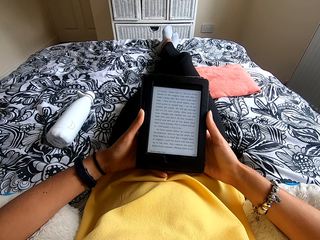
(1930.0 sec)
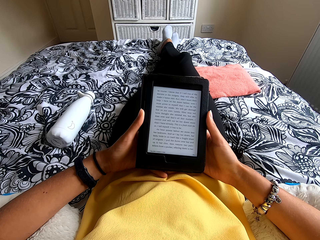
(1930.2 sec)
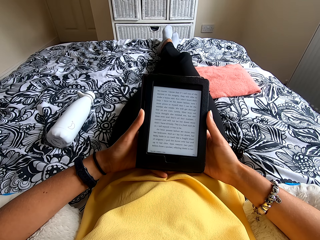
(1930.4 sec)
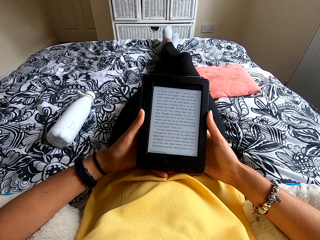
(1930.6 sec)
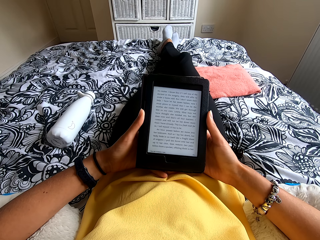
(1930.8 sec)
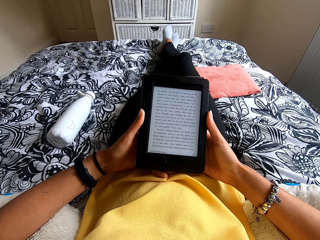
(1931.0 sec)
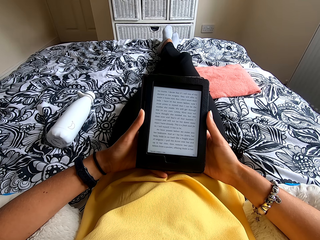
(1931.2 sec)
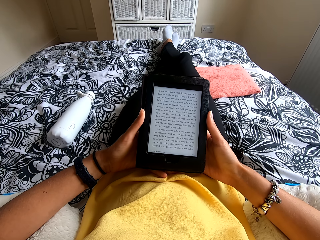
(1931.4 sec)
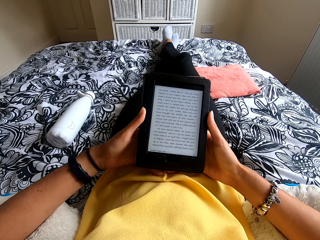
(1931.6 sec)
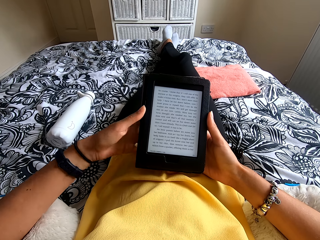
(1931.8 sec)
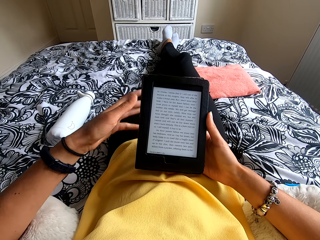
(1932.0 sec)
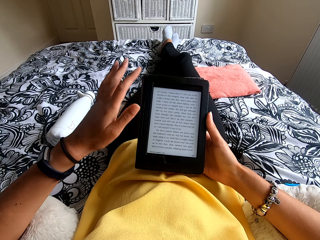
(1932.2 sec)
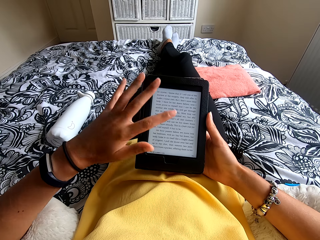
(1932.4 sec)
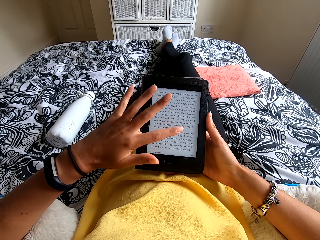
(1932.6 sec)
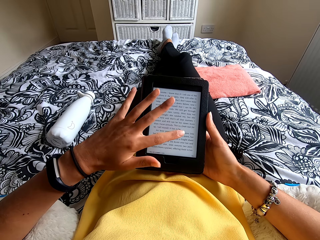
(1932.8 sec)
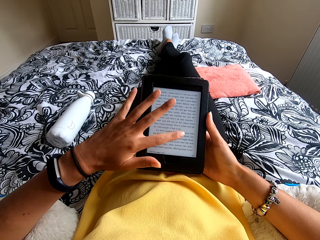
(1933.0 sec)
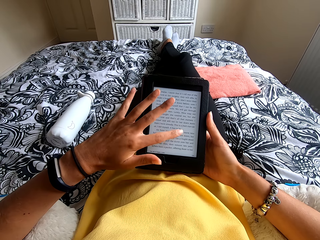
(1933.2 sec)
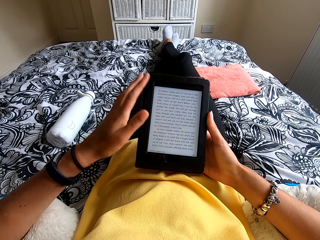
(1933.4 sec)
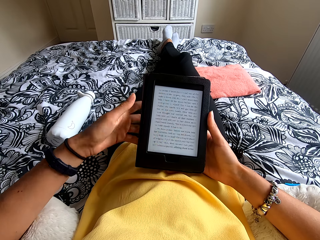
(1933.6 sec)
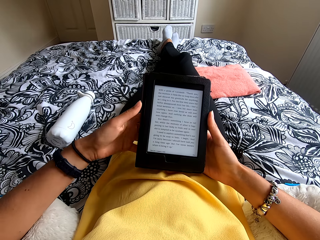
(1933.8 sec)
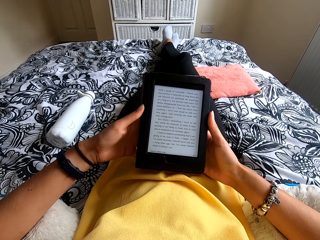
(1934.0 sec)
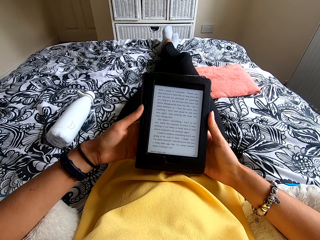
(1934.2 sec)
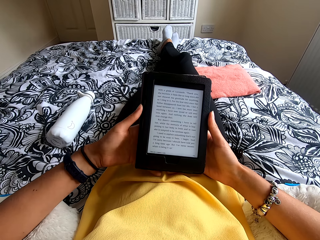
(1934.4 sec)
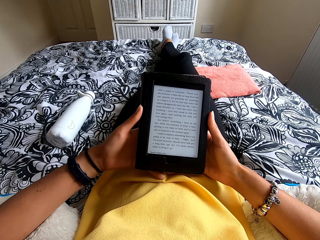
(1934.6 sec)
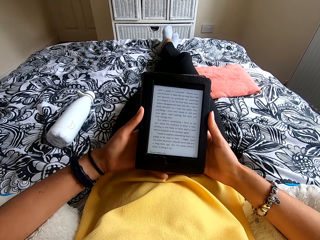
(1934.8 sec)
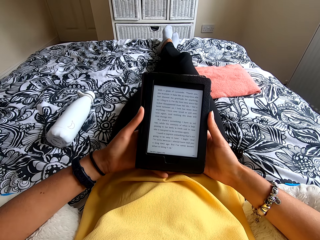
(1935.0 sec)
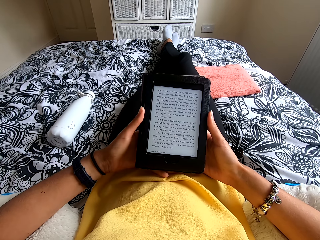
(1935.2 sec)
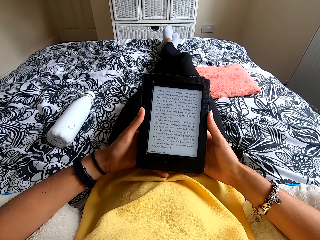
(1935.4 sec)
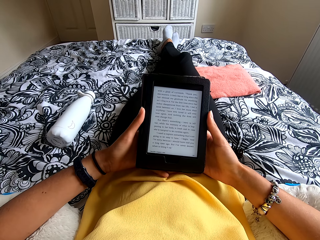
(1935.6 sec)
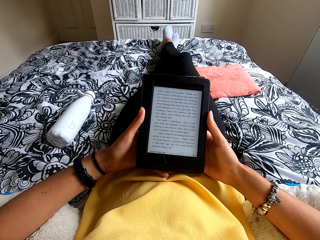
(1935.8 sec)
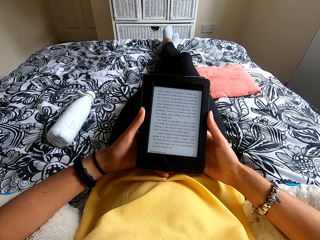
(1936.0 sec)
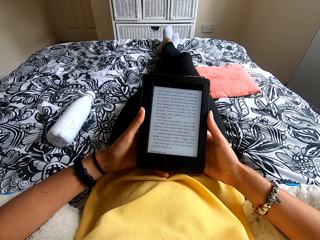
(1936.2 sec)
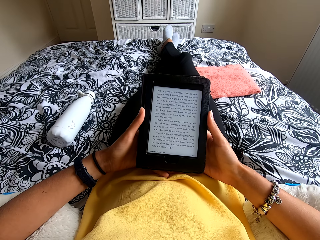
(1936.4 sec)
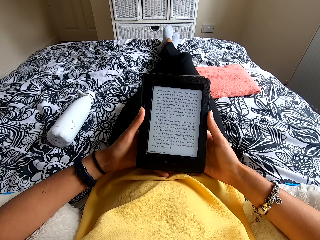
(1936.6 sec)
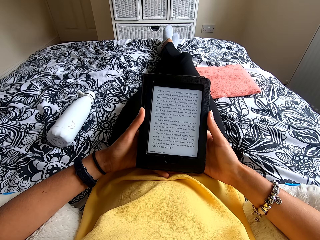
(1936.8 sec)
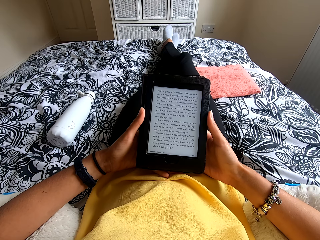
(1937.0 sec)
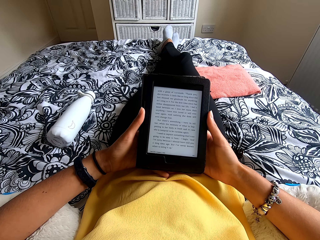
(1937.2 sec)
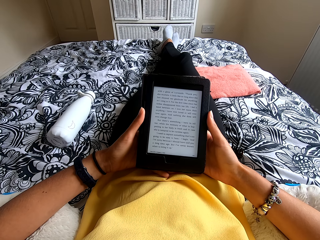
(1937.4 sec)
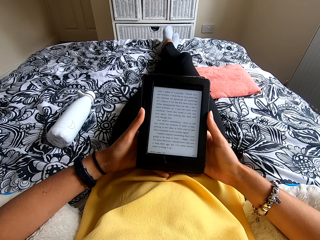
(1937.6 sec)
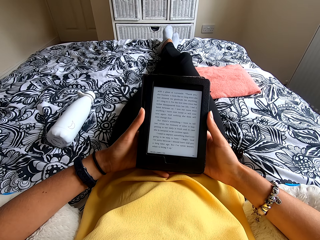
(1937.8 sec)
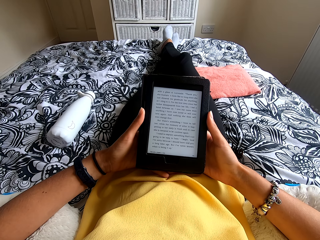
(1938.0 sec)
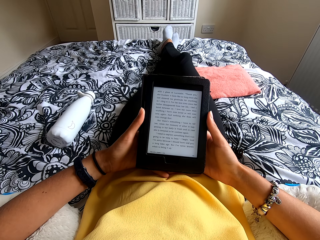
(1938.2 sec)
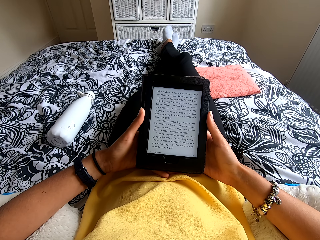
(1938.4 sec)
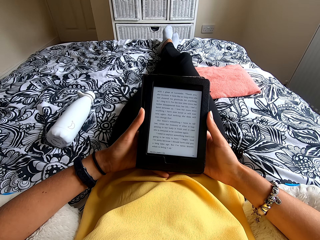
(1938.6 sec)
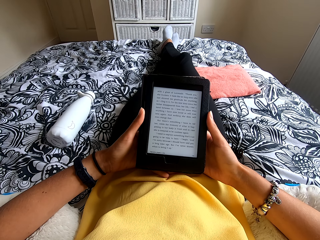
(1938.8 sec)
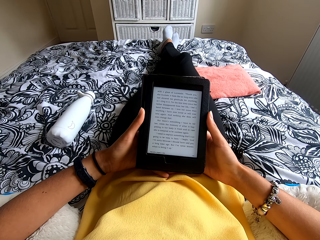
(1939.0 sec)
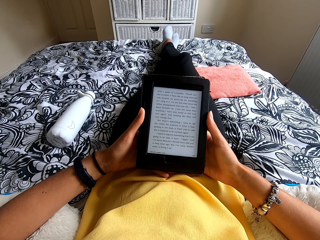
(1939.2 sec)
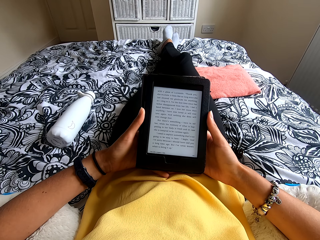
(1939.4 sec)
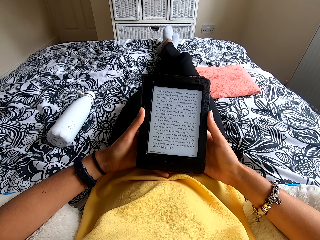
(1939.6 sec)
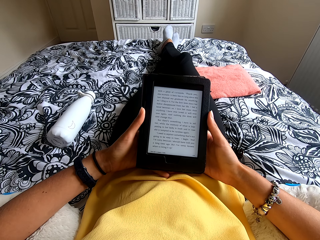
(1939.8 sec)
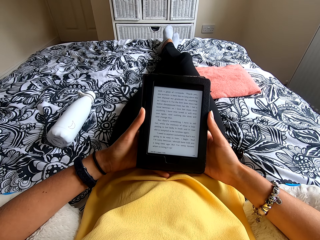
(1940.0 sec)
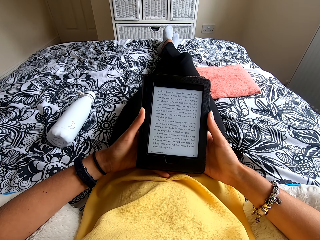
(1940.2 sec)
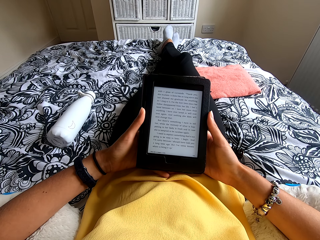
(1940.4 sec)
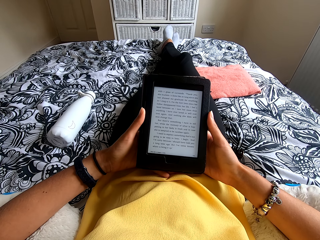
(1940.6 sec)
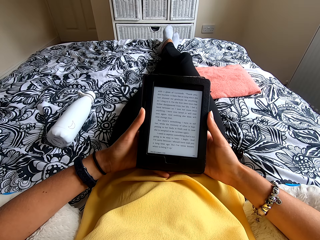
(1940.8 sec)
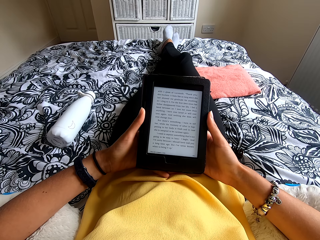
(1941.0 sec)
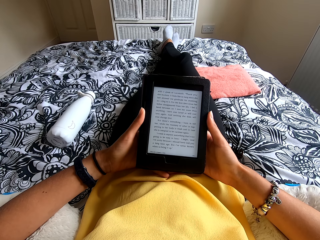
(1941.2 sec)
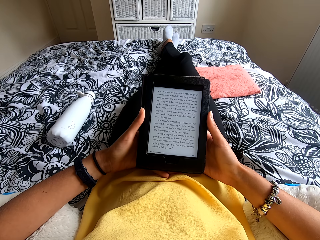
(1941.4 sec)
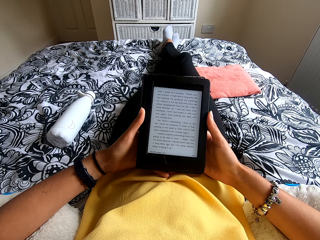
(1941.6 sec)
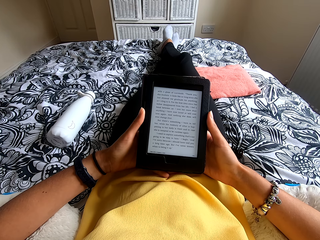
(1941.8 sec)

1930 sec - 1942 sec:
The camera wearer presses the ebook reader or tablet. They read the ebook reader. They hold the tablet.

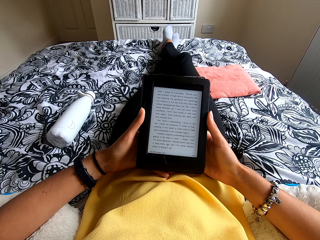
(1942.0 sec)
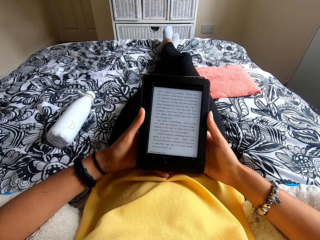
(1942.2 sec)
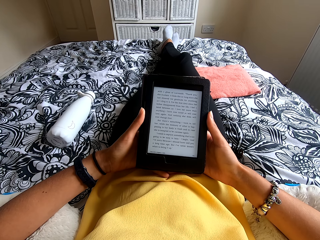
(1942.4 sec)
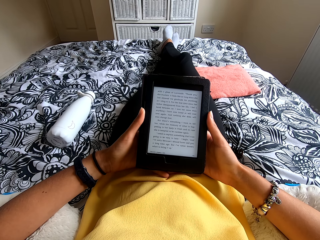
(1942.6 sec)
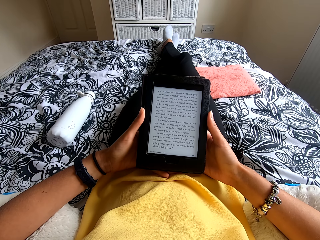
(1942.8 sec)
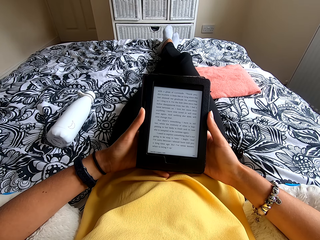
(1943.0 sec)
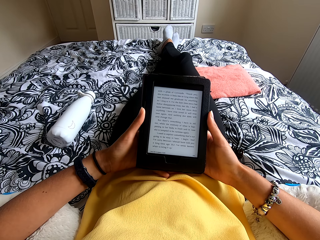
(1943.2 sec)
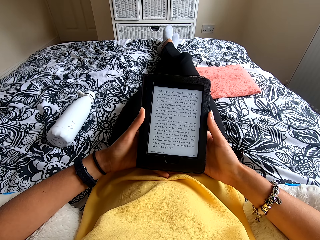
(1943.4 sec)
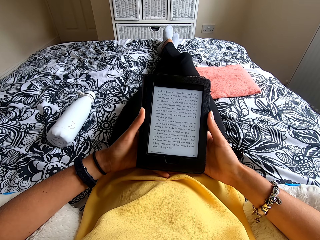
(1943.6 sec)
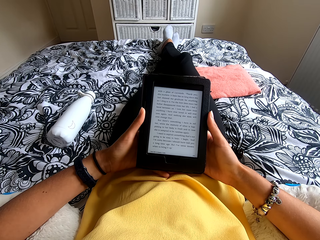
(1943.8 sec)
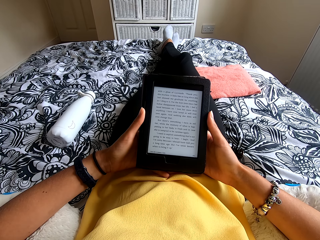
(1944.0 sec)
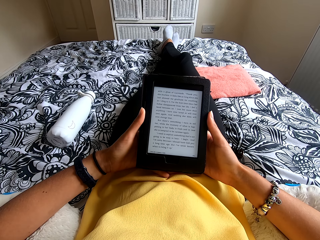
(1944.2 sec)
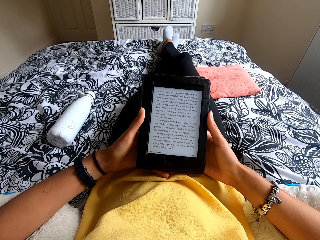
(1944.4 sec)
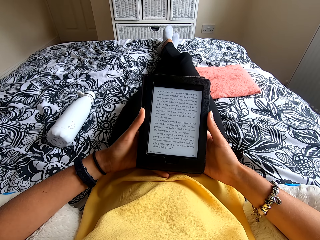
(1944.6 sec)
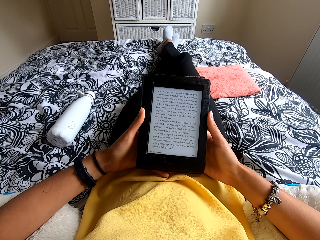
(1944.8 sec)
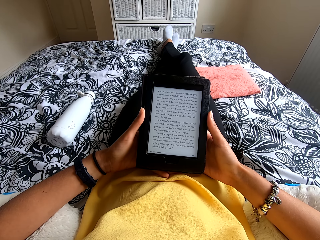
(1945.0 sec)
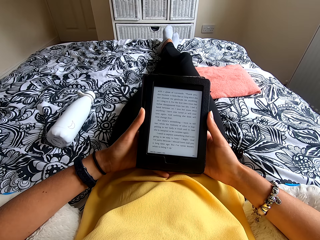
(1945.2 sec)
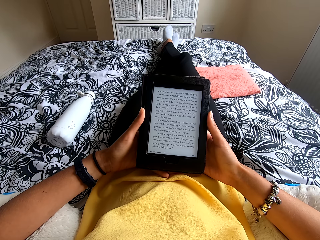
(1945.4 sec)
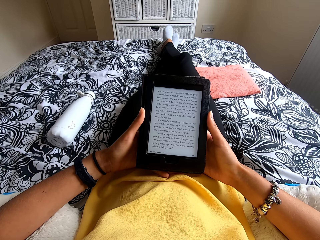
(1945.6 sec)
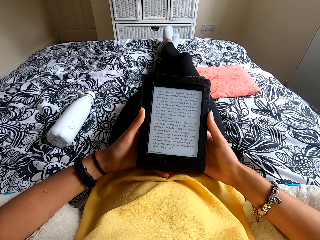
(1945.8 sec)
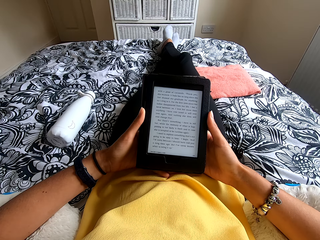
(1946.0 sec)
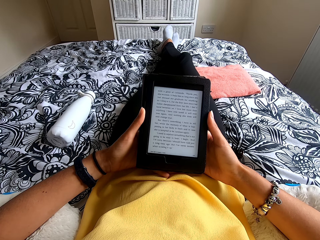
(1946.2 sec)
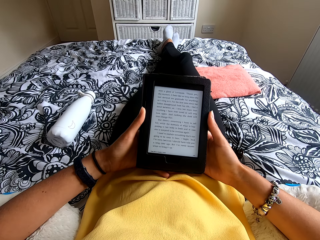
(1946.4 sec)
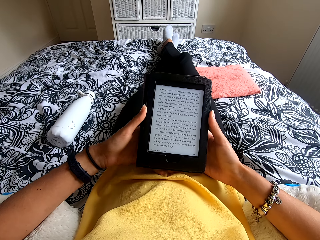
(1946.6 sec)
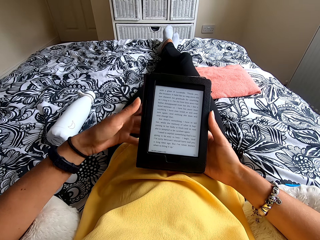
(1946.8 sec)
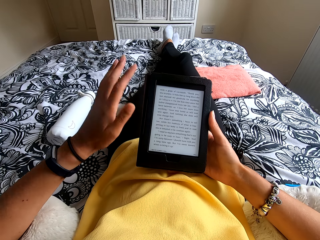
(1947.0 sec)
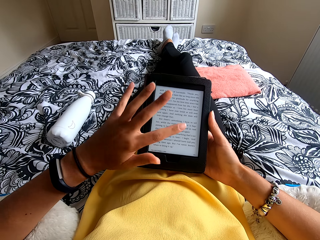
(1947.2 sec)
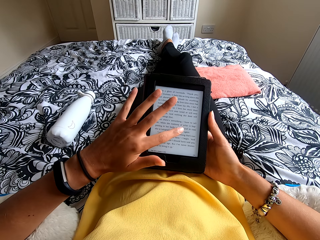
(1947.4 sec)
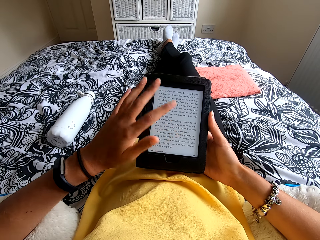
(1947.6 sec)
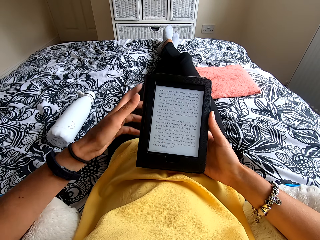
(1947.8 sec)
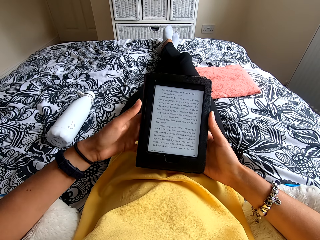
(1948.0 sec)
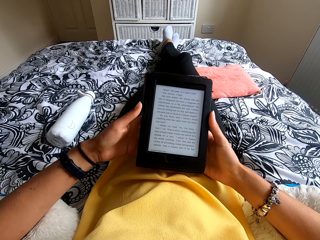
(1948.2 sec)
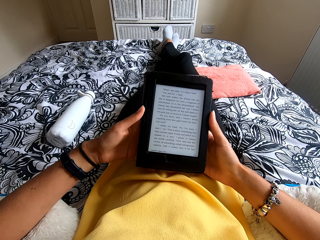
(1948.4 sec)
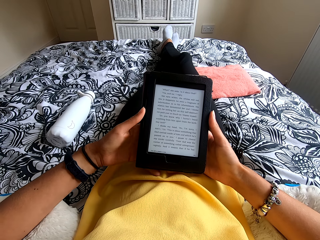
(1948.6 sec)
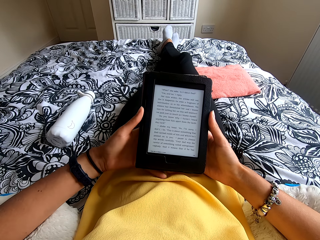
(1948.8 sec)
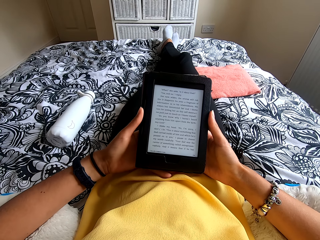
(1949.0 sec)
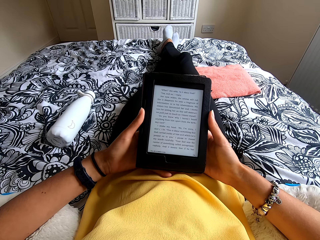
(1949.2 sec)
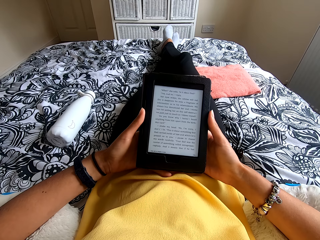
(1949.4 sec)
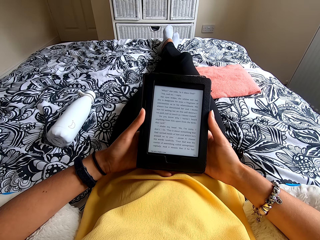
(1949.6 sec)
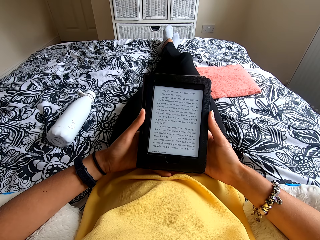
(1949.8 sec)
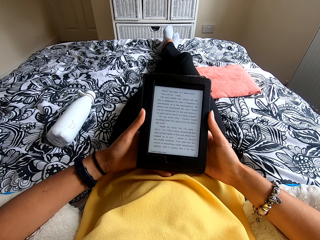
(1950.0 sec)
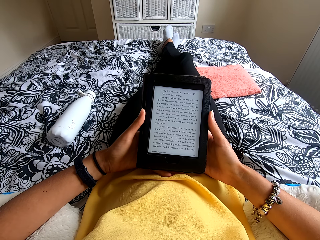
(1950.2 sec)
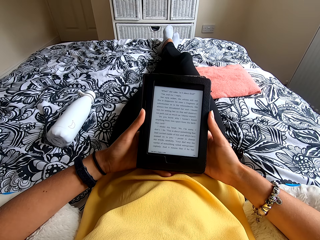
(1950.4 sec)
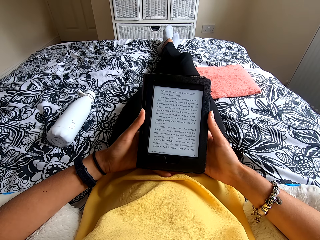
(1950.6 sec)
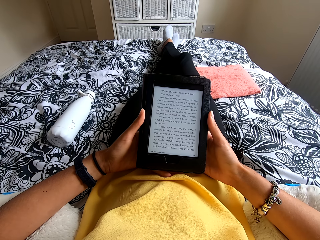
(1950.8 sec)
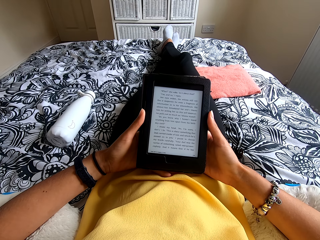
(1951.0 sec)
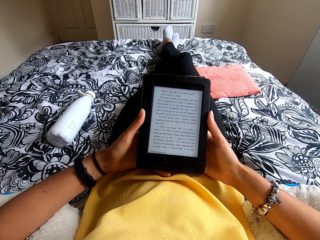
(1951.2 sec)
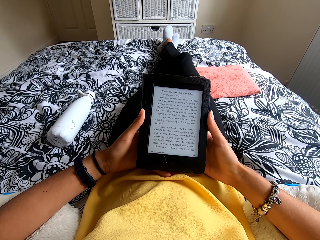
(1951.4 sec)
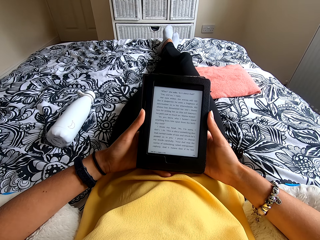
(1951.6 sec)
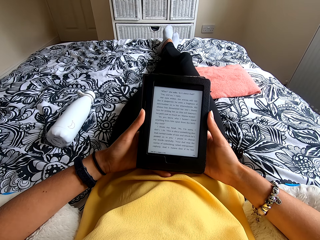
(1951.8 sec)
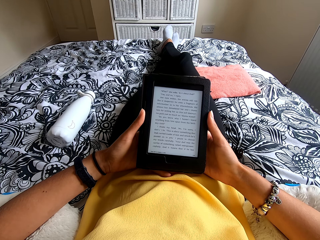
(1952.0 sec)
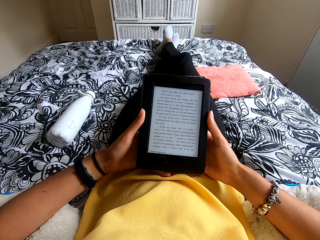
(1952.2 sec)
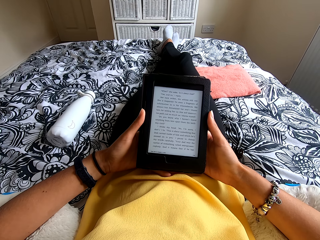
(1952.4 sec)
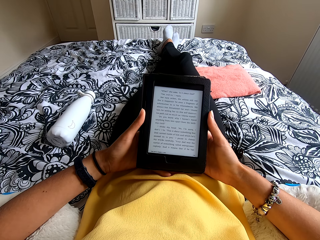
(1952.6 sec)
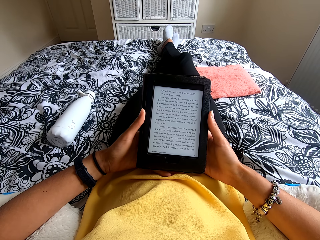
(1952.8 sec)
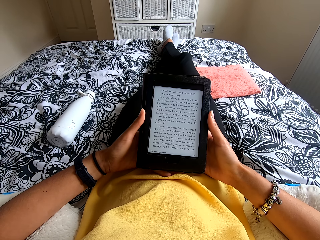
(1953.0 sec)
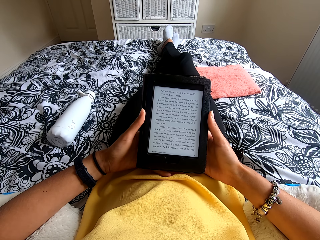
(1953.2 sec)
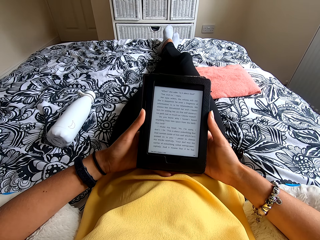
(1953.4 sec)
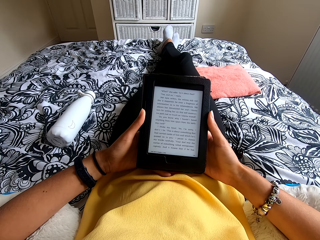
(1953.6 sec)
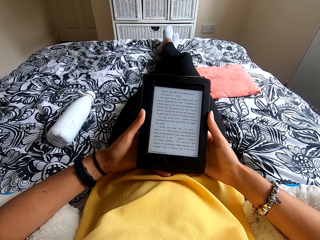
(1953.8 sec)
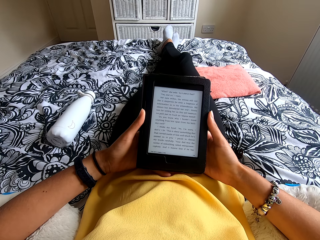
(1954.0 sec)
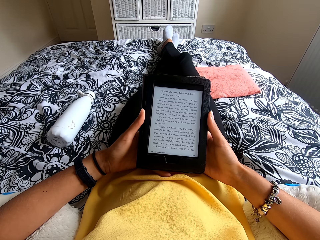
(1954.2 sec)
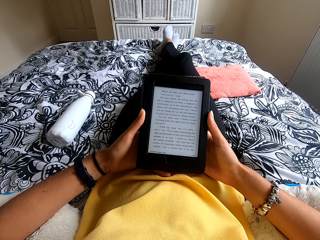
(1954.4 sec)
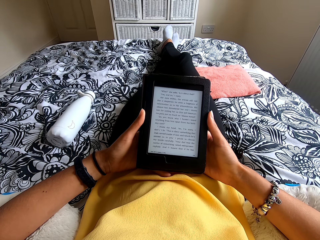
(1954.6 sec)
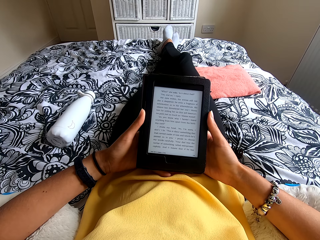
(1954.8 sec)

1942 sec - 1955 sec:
The camera wearer presses the ebook reader or tablet. They hold the tablet. They read the ebook reader.
